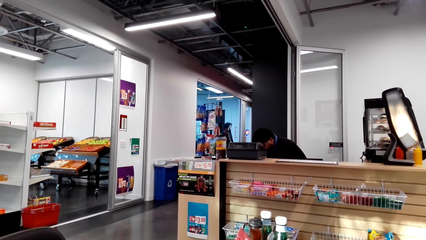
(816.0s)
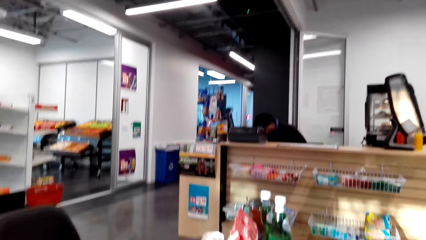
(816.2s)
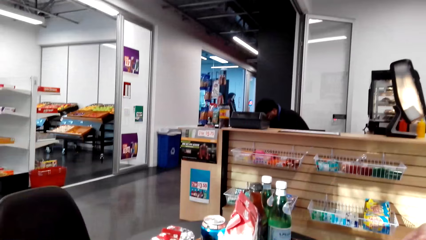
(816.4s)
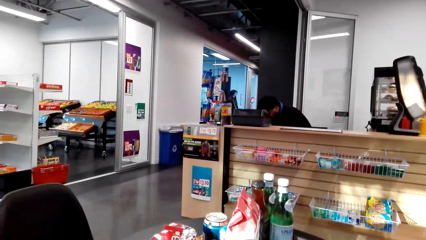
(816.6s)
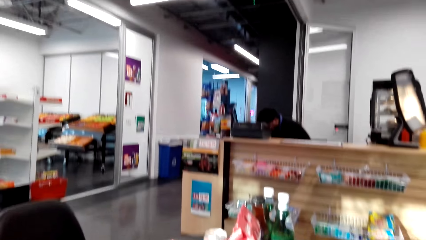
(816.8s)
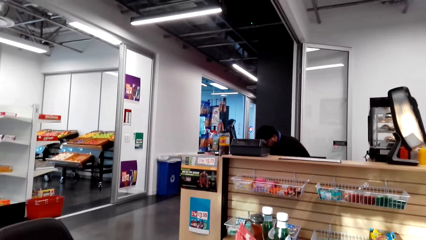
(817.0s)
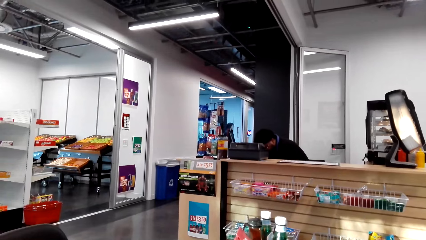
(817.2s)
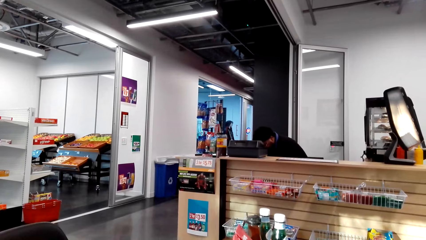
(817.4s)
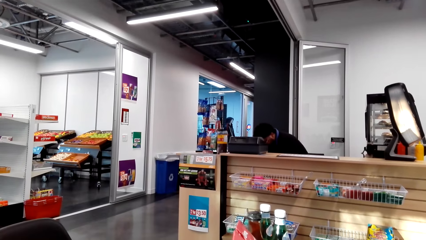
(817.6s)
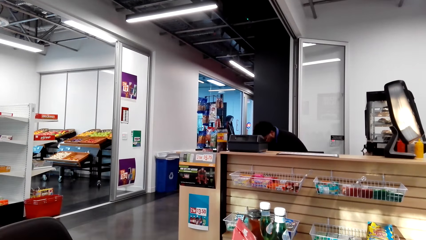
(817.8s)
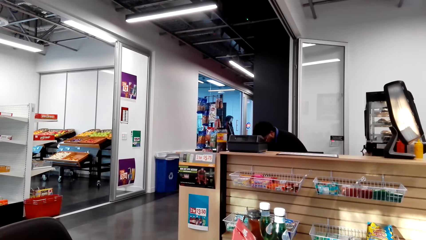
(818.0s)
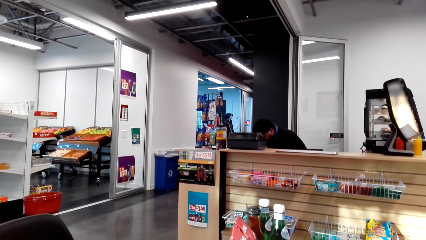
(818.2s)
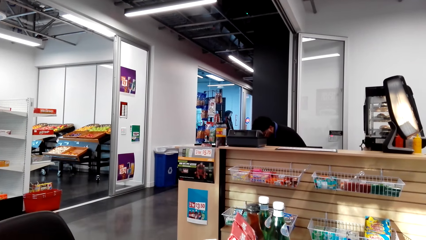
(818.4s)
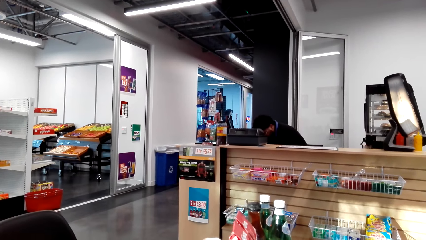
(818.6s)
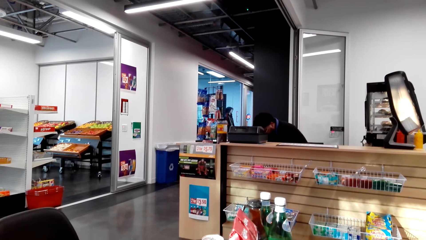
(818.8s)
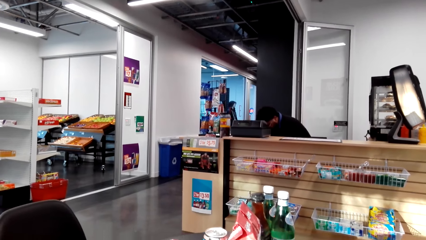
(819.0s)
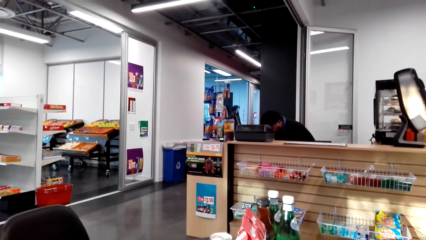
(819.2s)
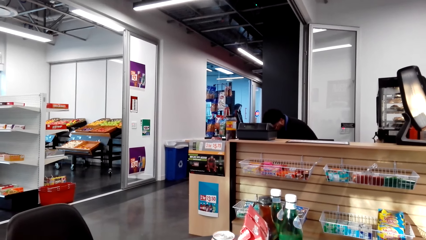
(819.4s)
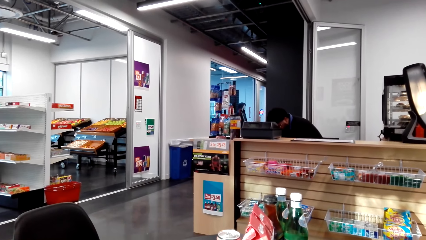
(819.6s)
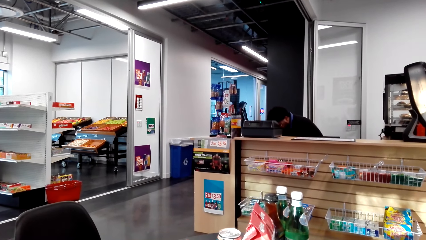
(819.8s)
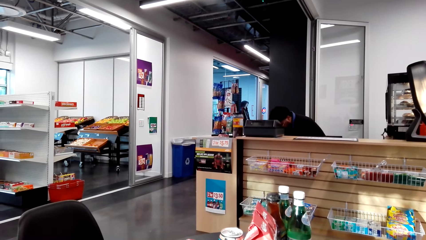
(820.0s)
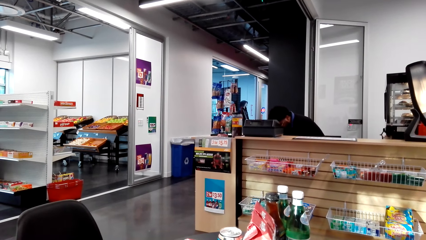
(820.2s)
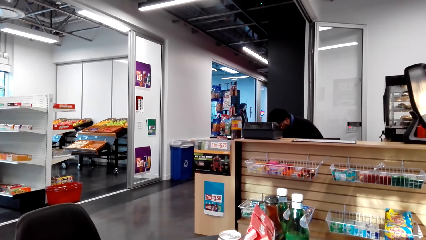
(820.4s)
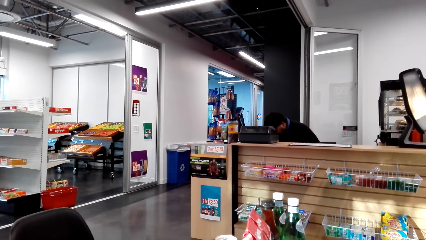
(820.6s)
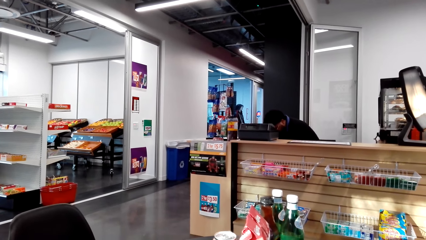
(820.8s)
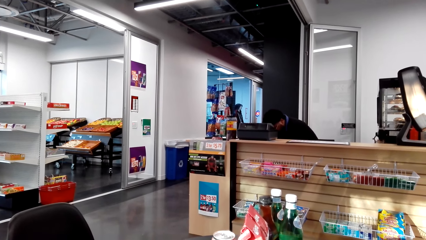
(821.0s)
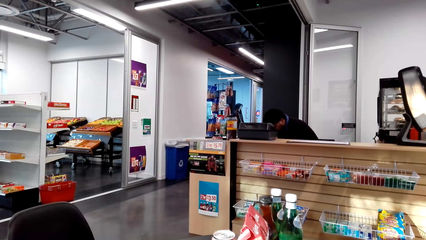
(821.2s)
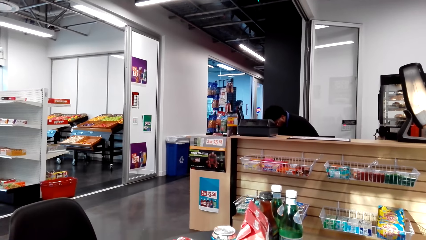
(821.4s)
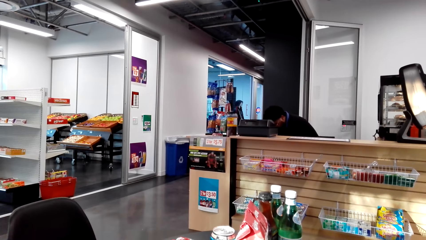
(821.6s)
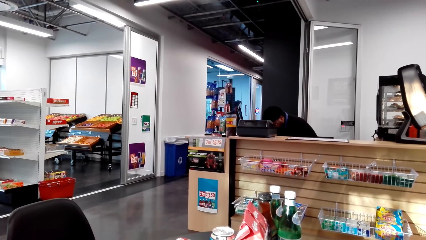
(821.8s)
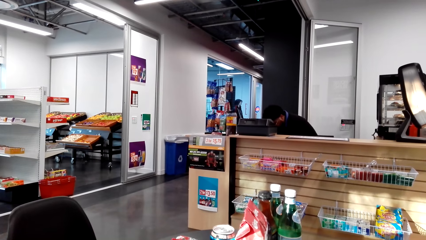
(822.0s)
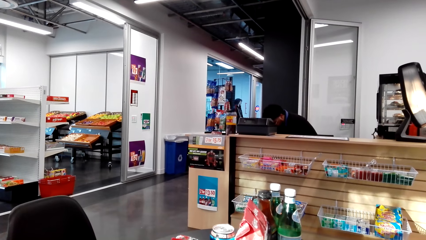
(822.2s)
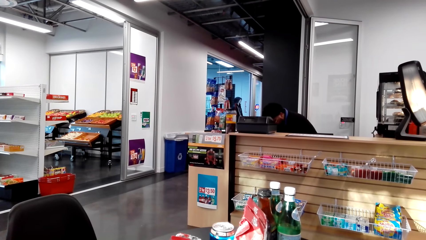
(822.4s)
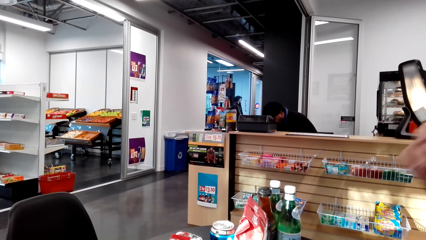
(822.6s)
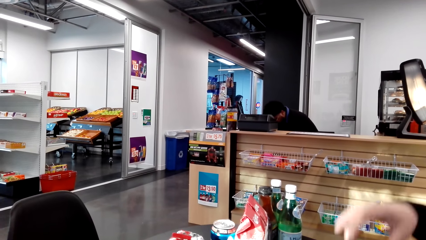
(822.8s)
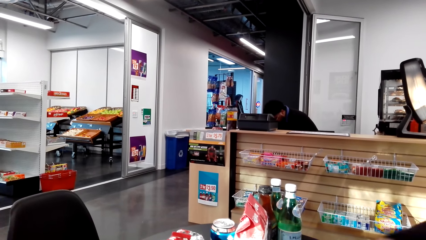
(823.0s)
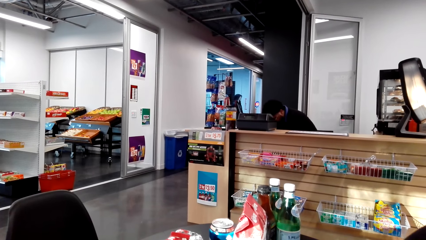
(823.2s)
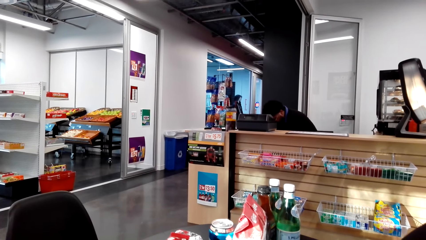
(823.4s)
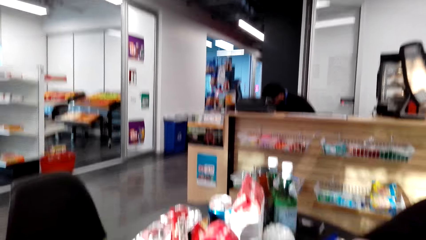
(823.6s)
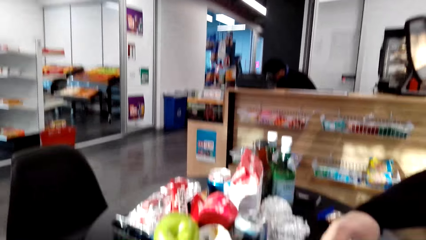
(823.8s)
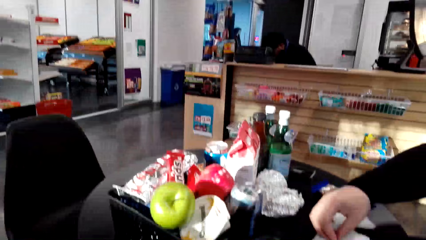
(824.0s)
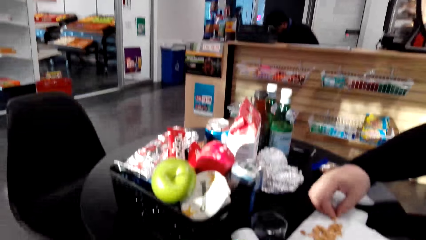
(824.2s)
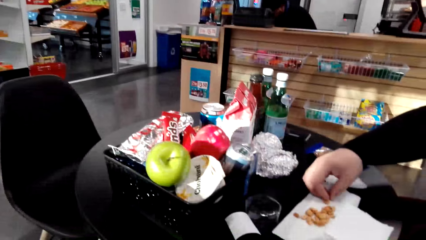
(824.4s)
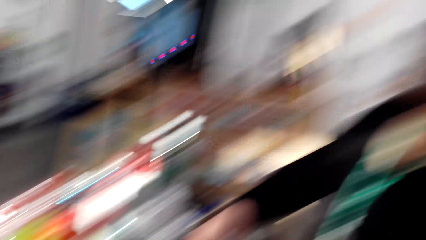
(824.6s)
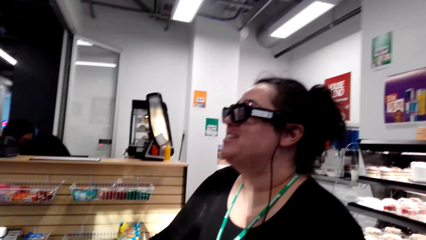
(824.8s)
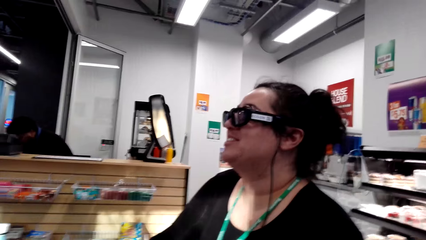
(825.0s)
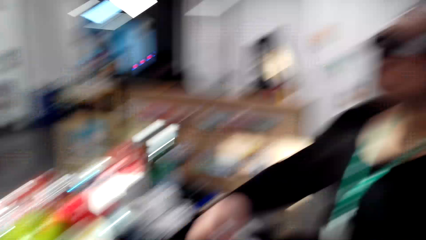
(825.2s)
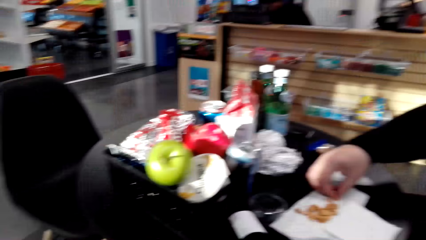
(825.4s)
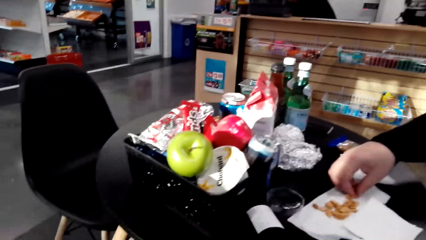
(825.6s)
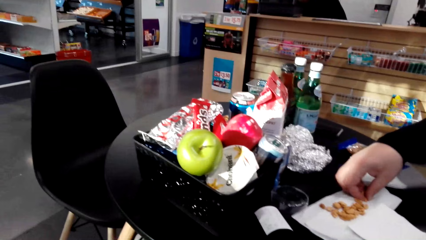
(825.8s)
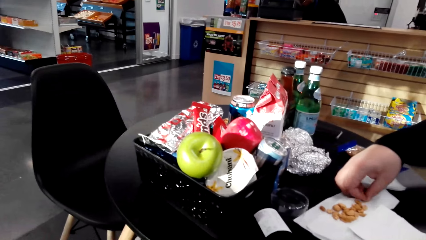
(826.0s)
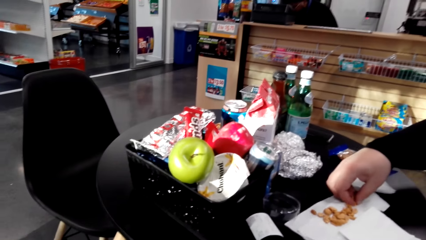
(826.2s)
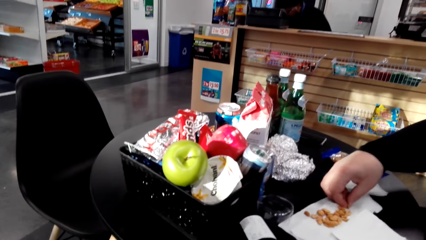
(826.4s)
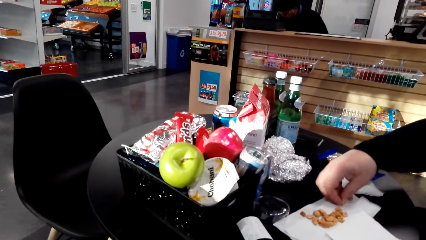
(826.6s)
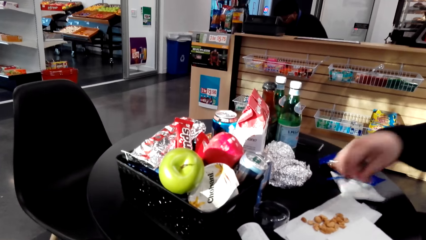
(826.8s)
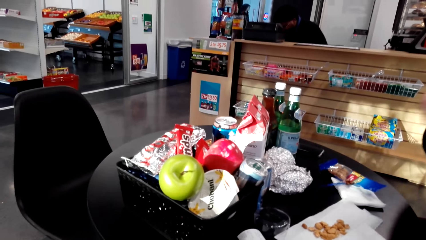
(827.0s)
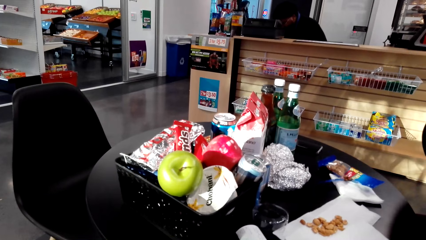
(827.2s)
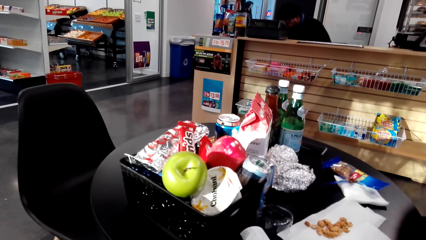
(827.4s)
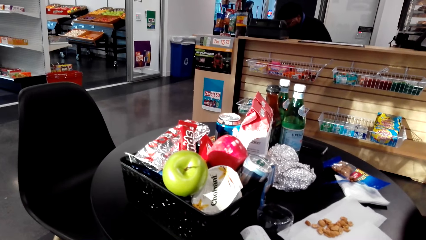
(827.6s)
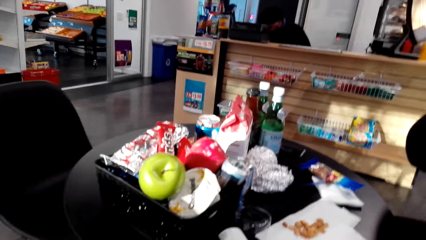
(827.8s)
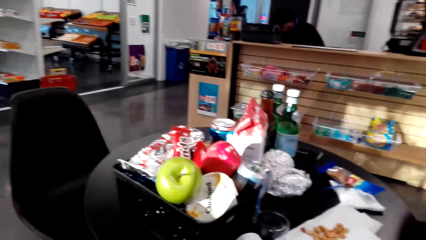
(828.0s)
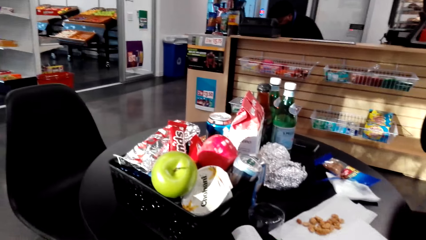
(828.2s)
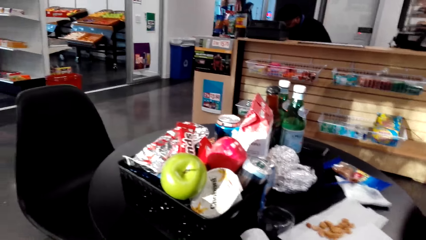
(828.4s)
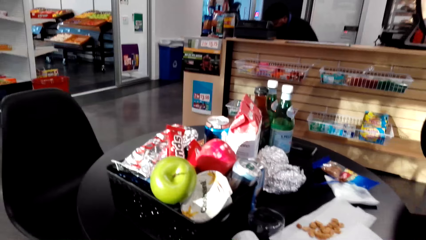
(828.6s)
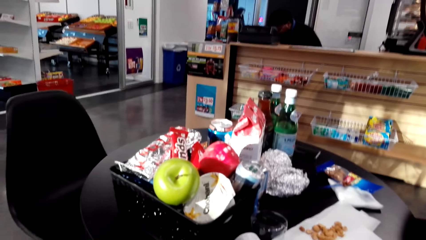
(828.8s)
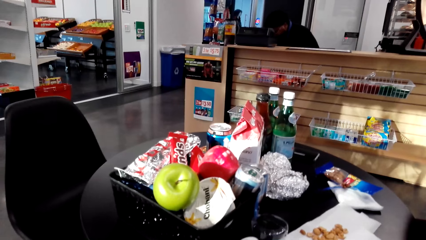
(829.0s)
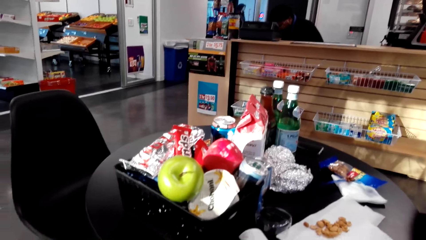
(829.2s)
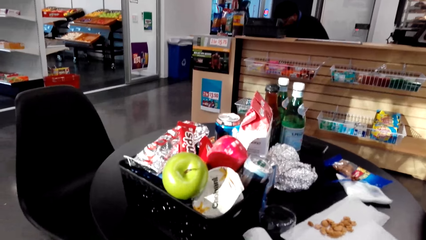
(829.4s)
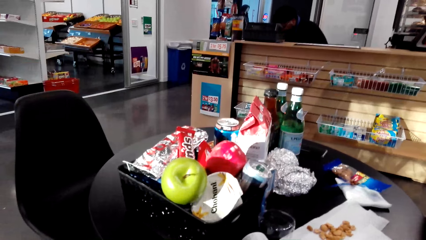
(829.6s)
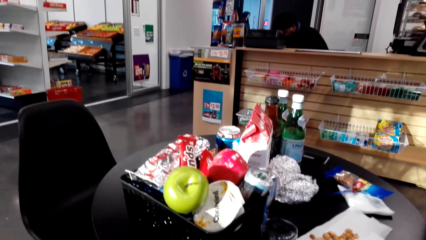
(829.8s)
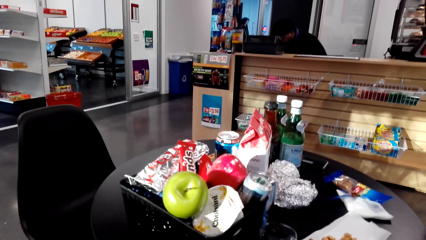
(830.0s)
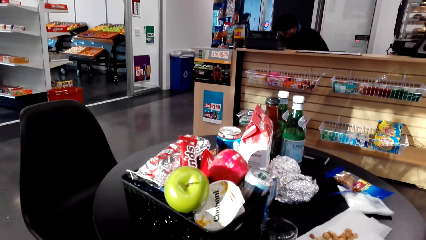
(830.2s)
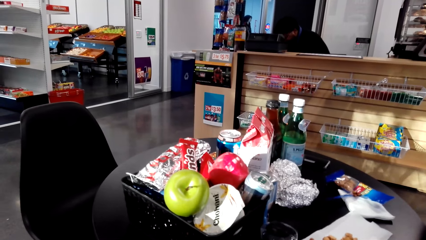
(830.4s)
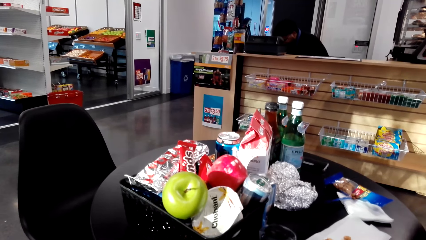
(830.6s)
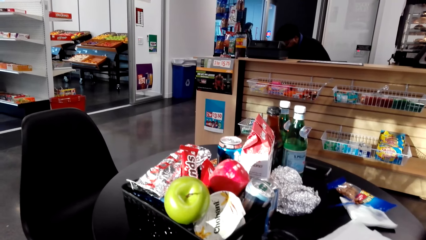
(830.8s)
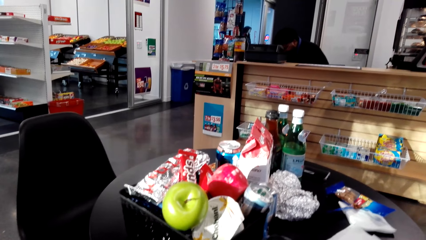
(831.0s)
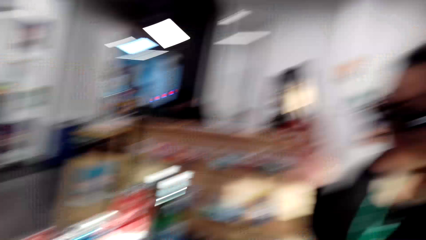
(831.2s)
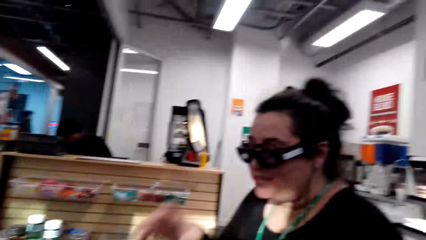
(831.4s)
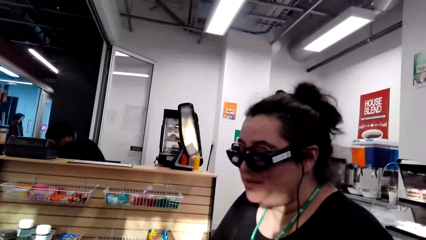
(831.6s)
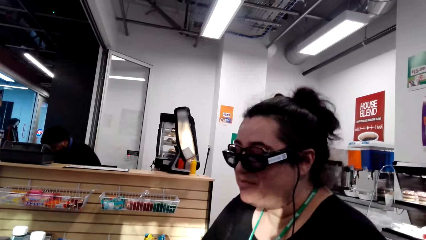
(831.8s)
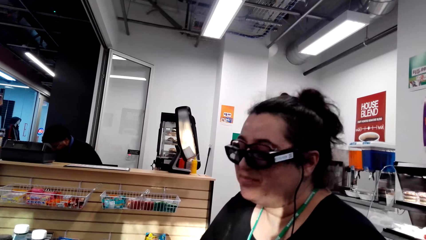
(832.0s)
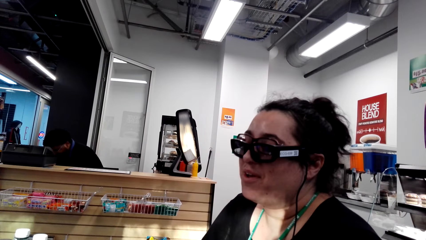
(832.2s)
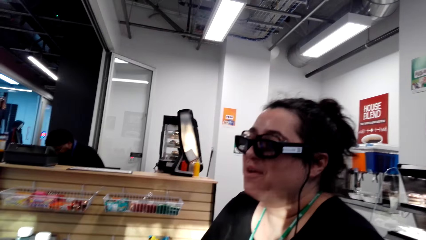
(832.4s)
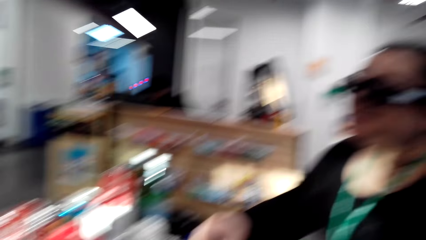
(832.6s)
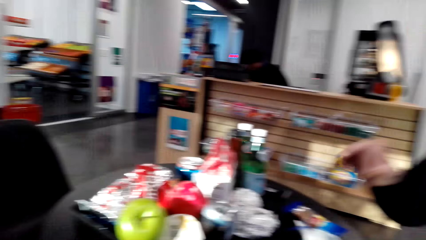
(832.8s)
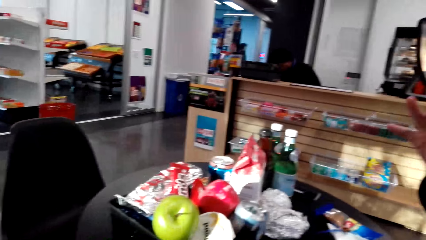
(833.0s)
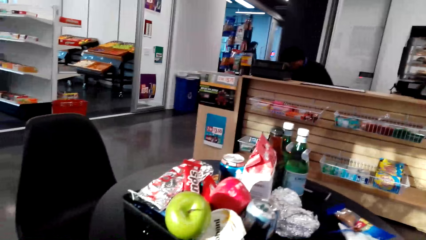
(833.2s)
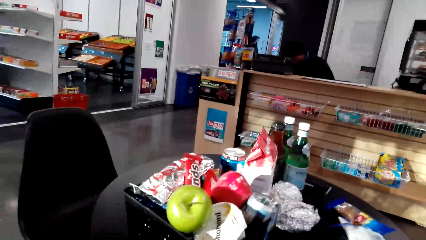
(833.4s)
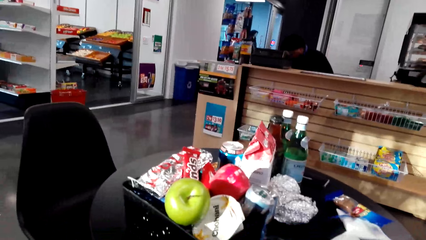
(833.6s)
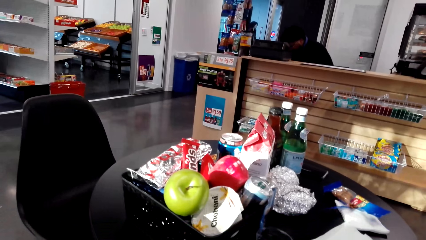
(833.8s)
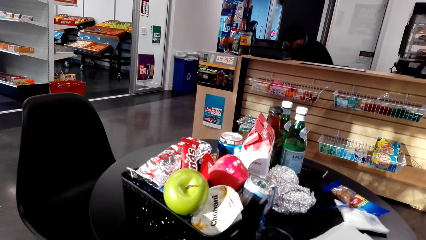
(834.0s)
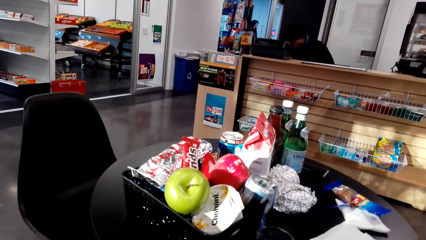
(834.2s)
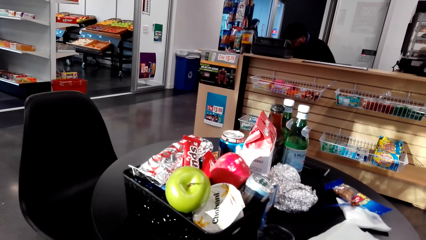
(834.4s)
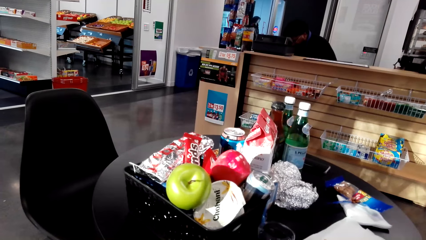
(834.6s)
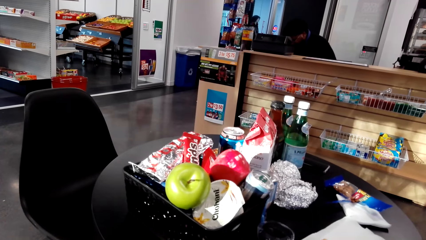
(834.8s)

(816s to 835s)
The camera wearer looks around the shop. A woman picks up a peanut. A lady picks up nuts. The camera wearer talks with the lady. They look at a person. They stare at the table.
